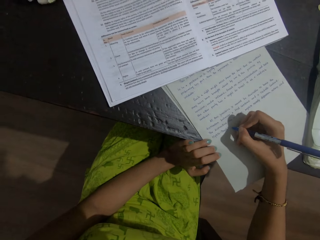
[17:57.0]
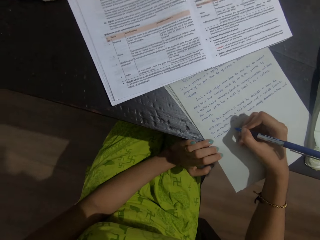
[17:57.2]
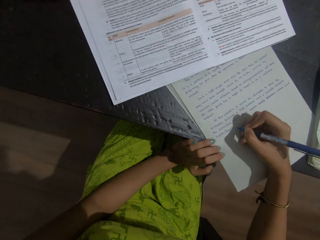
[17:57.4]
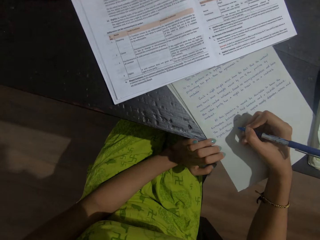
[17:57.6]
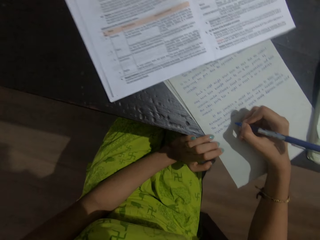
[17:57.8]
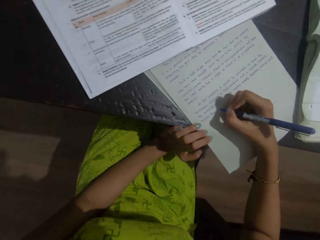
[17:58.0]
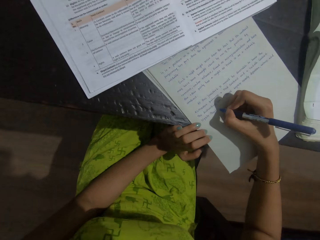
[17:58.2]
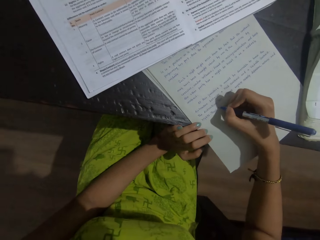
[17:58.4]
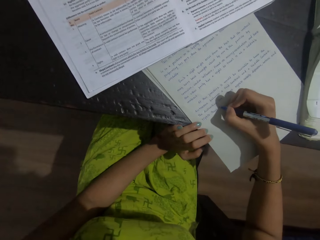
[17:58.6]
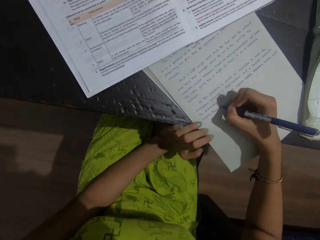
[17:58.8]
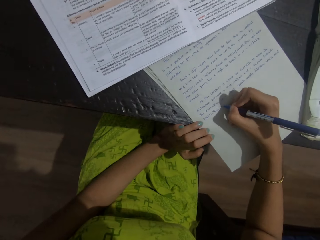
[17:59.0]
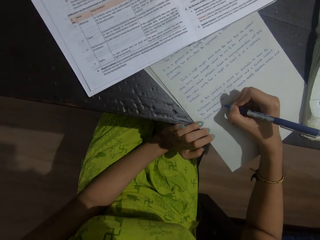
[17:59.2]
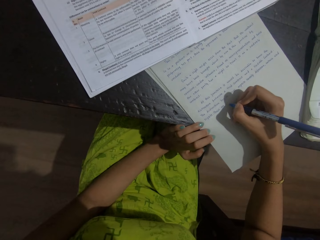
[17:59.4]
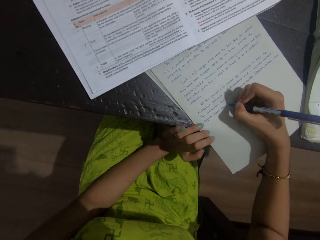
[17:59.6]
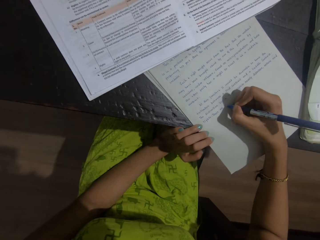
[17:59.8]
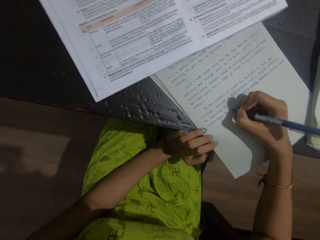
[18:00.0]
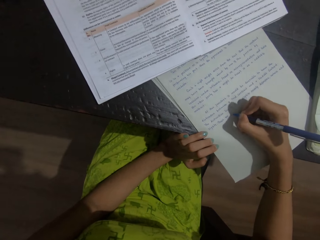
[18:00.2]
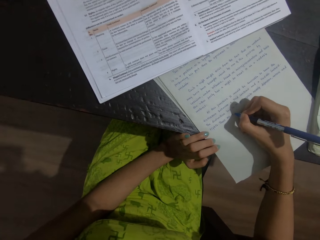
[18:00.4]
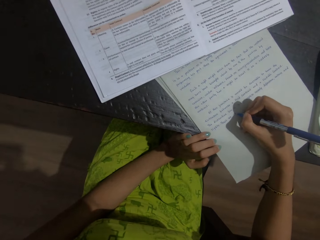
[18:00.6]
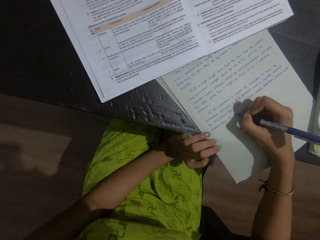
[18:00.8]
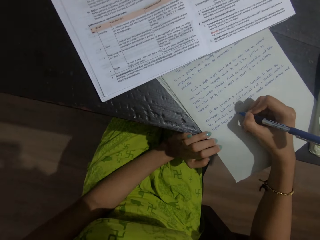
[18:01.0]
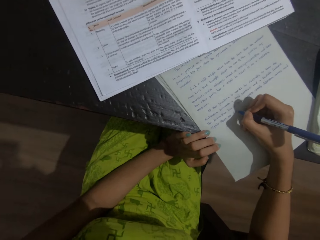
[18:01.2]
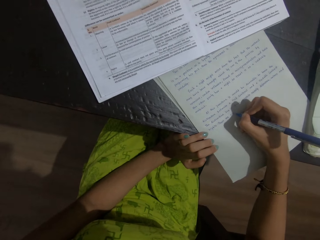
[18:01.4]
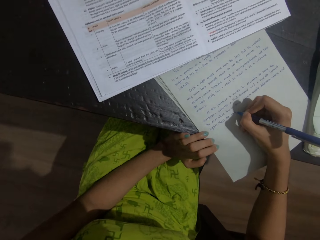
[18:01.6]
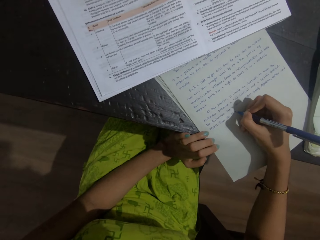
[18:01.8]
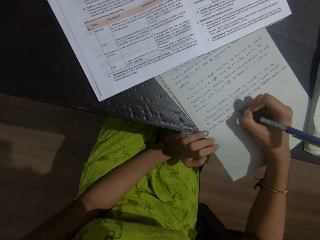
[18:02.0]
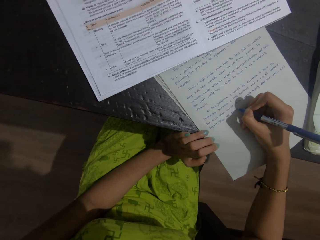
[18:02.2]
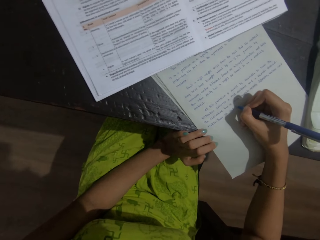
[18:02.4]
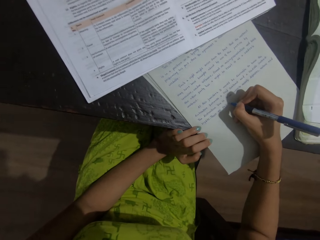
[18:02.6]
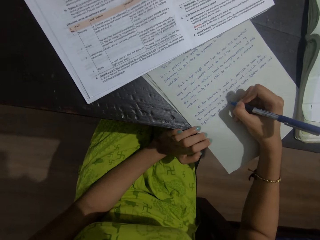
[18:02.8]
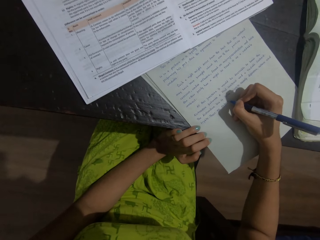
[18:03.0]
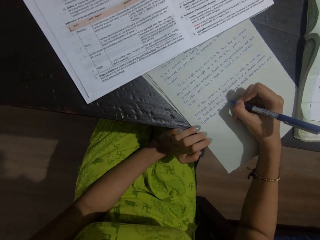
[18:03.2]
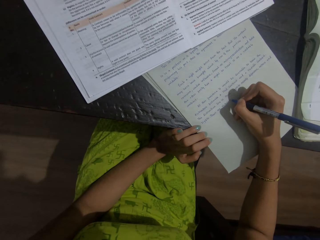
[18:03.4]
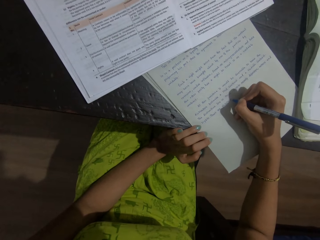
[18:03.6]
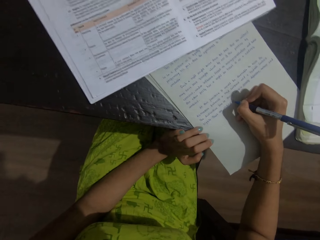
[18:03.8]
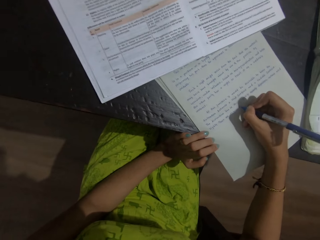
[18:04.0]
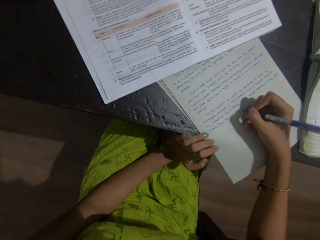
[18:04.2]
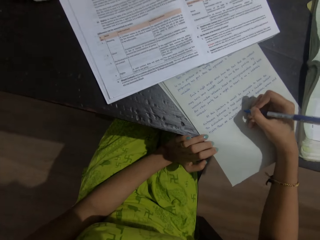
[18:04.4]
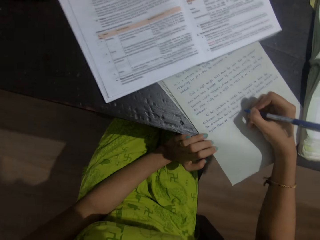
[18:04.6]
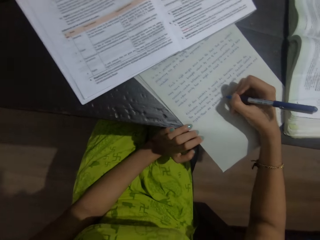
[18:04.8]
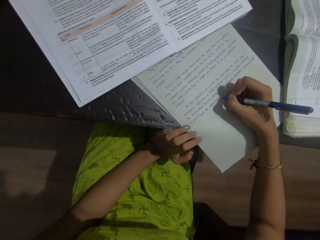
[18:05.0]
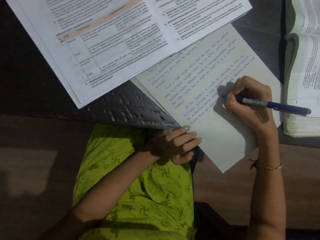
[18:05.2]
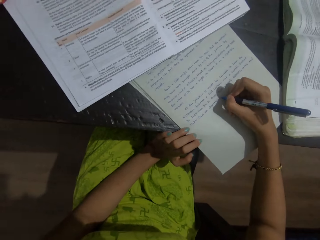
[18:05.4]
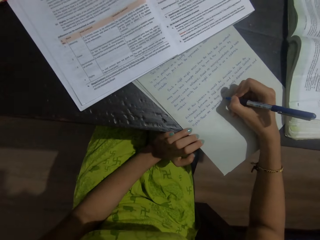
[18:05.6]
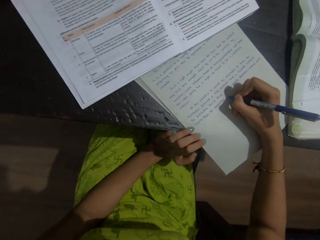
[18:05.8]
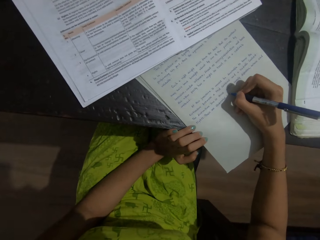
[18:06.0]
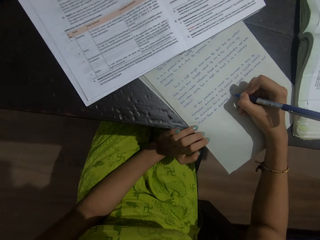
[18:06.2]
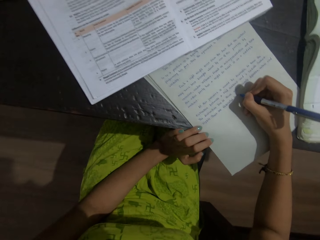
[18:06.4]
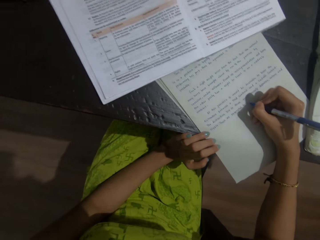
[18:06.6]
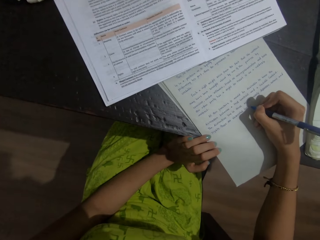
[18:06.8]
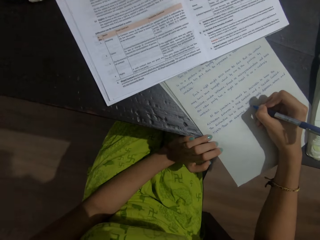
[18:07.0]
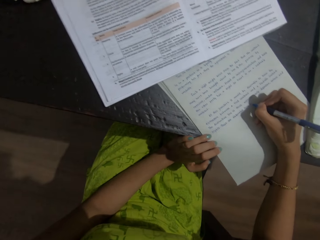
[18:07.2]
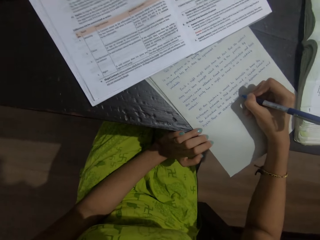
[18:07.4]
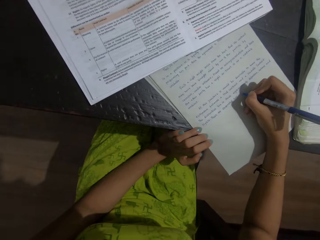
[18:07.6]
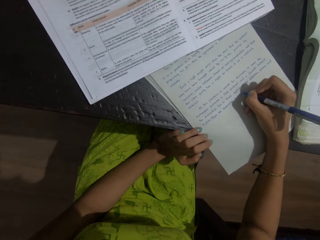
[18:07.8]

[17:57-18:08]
The camera wearer writes on the sheet of paper with a pen. A person interacts with the camera wearer. The person talks with the camera wearer. The camera wearer talks with the person. They write on the sheet of paper with a pen. The person talks with the camera wearer.

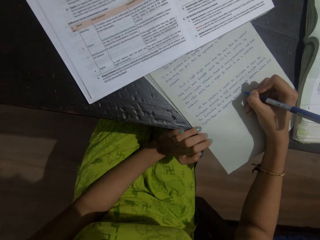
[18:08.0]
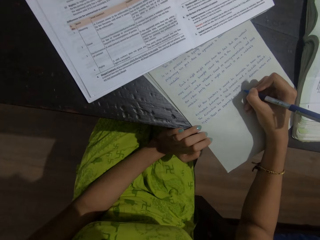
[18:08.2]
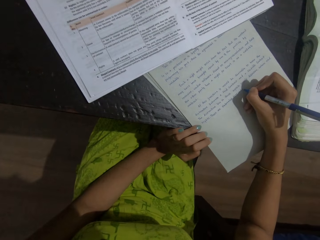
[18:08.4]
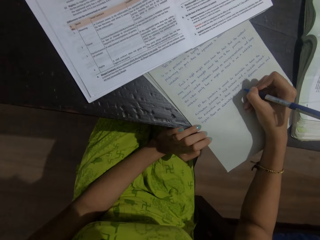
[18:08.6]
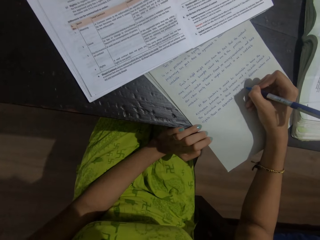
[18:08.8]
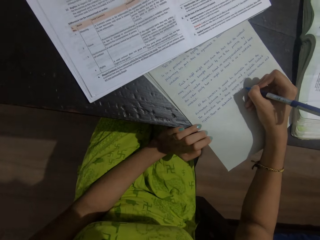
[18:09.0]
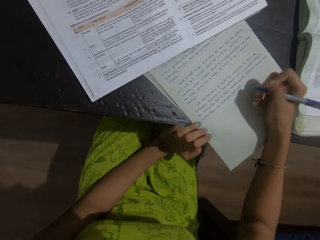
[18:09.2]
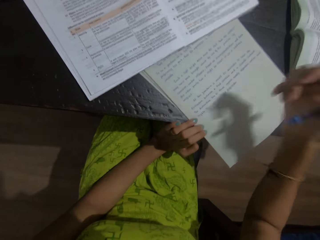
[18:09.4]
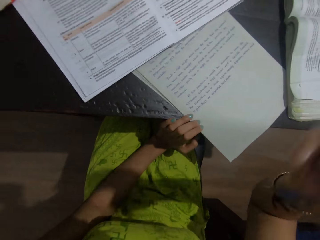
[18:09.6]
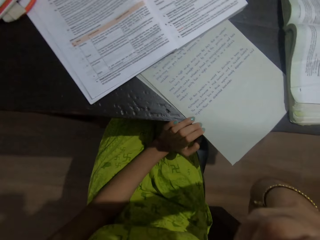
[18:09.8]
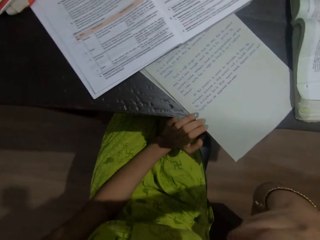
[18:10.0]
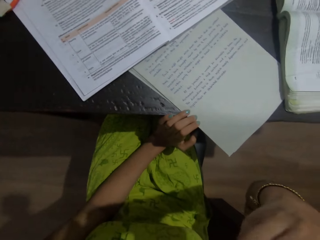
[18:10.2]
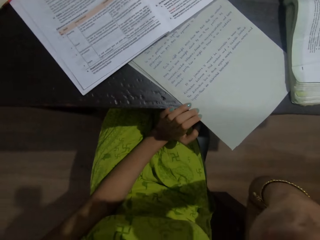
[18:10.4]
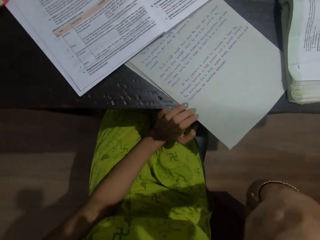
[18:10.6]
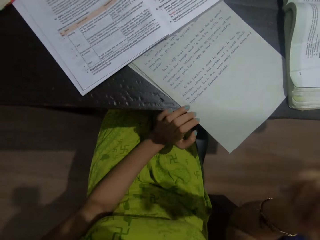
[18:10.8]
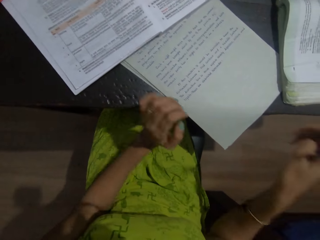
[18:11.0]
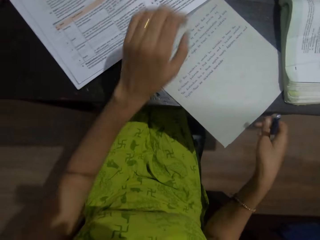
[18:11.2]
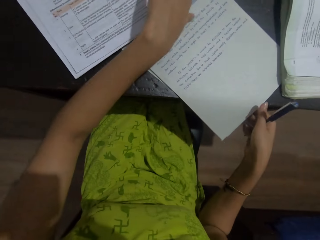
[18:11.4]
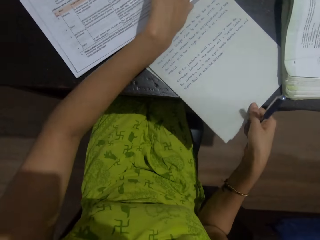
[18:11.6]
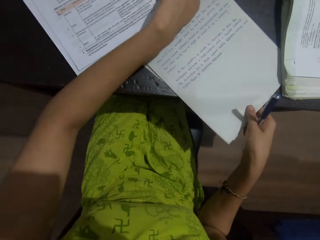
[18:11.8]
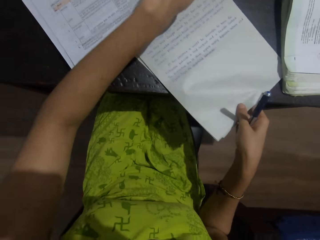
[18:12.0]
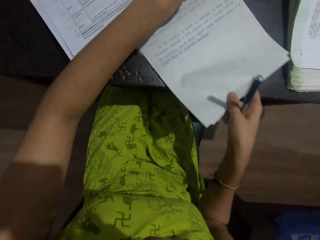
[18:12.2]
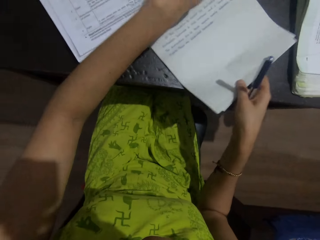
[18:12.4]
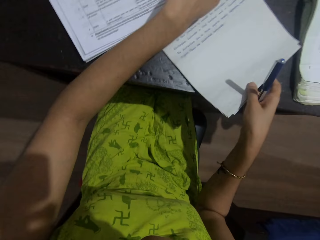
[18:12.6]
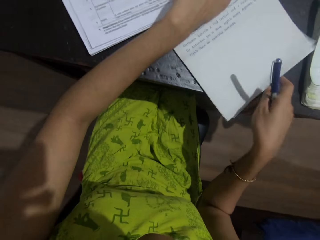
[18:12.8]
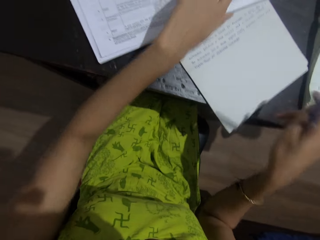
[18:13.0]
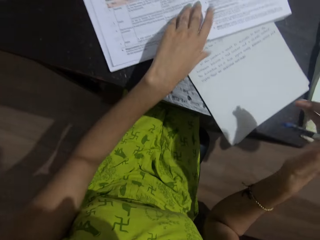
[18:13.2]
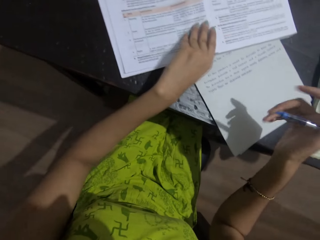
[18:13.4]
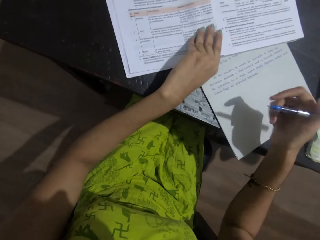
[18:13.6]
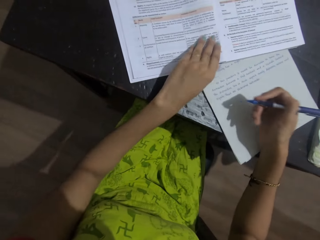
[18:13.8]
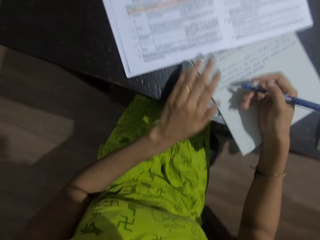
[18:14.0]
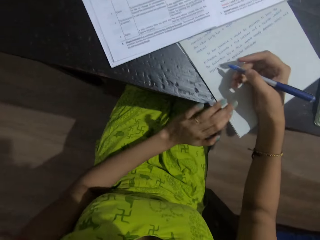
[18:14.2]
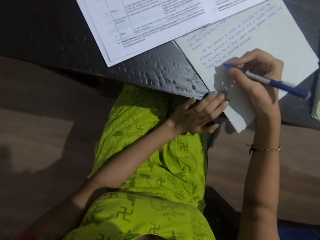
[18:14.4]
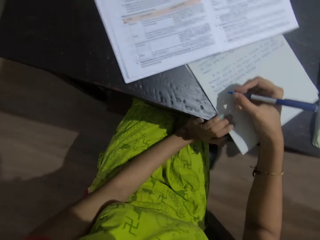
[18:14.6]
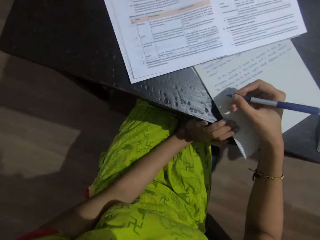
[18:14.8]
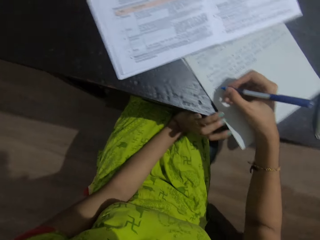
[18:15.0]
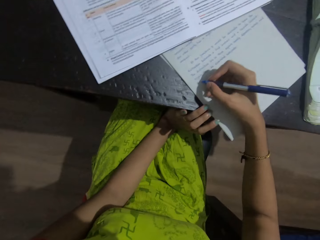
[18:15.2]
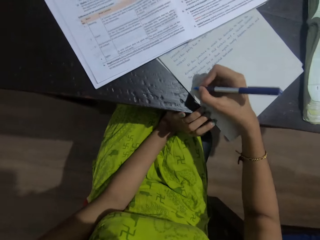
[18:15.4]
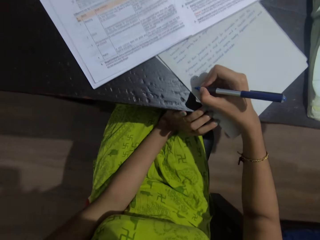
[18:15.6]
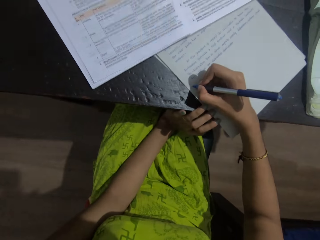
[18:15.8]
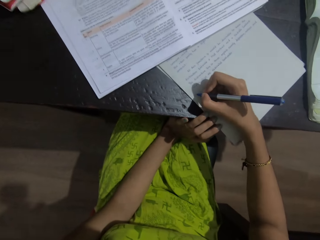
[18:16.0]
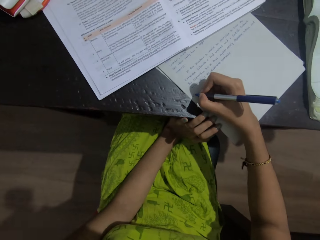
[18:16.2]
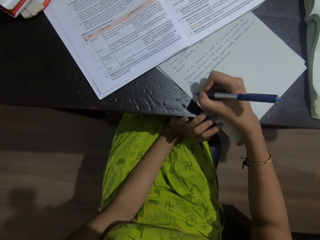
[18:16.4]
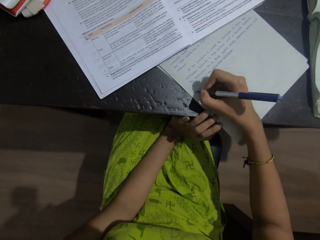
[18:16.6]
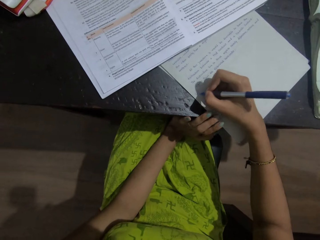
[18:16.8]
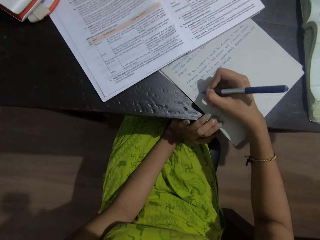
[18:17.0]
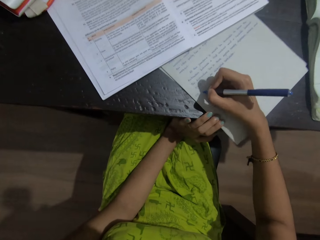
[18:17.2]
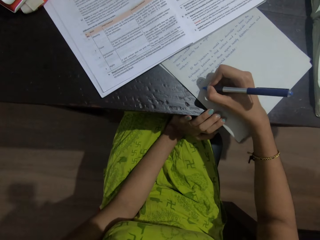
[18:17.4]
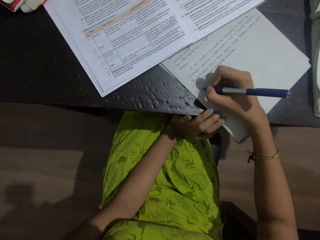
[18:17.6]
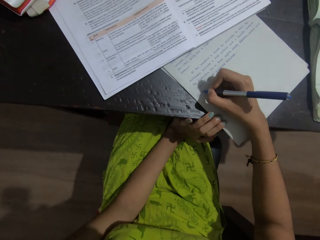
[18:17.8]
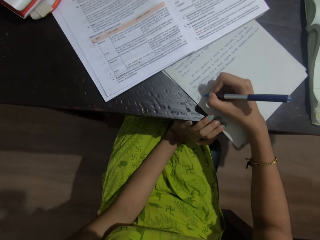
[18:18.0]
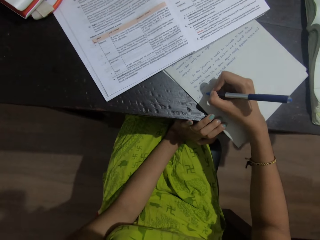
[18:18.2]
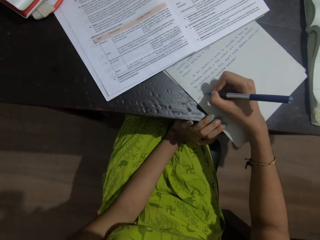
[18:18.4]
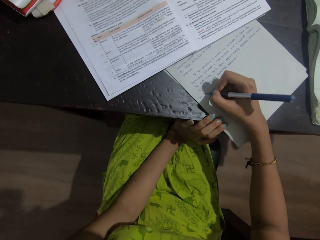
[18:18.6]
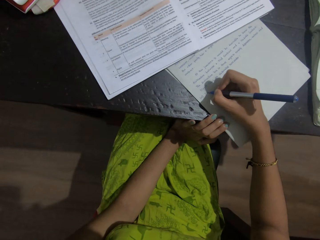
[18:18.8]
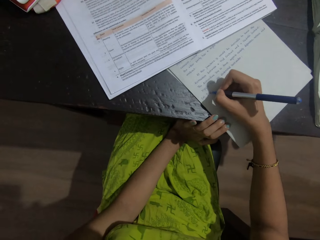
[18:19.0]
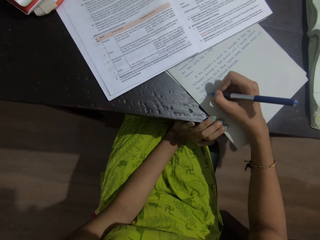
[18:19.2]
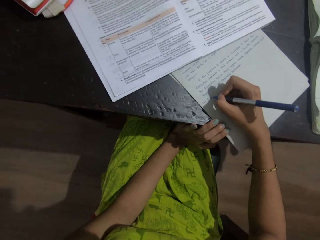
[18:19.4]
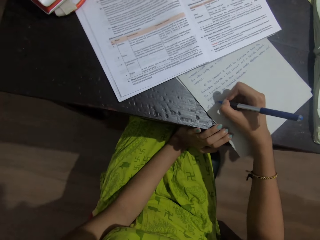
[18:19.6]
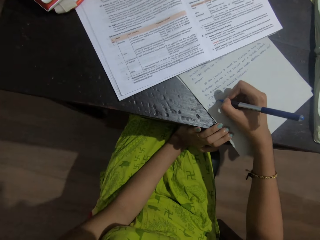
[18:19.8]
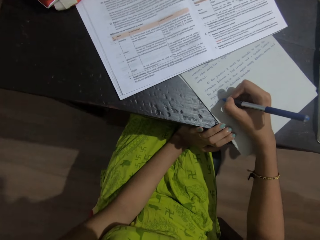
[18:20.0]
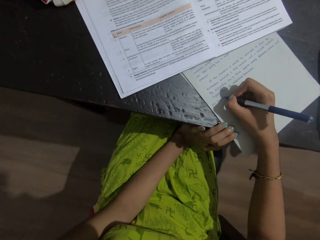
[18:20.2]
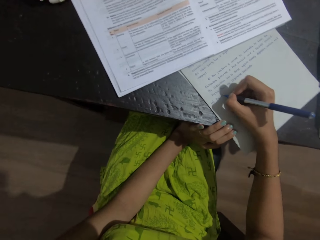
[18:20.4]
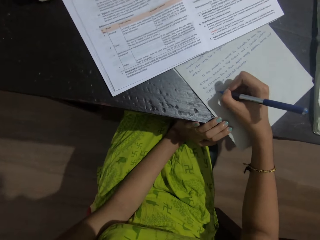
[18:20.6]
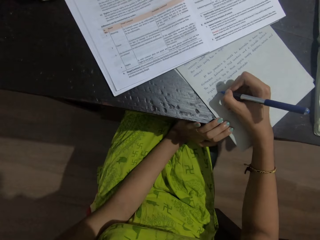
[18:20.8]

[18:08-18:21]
The camera wearer writes on the sheet of paper with a pen. They lift up a hand and touch the face. They talk with a person. They adjust the sheets of paper on the table. They talk with the person. They write on a piece of paper with a pen.
